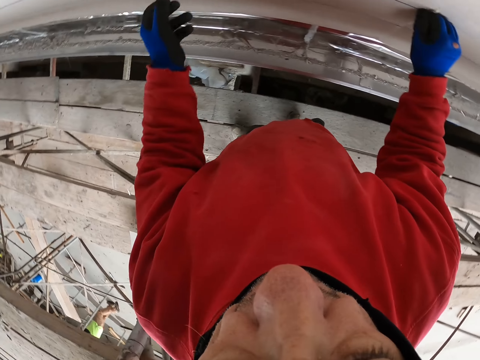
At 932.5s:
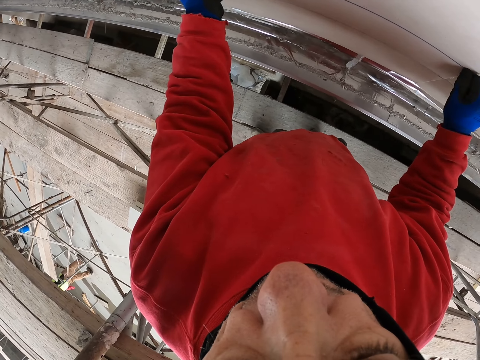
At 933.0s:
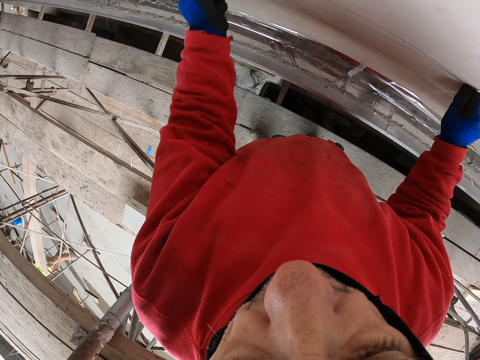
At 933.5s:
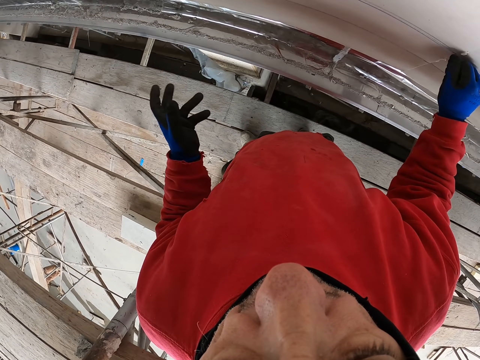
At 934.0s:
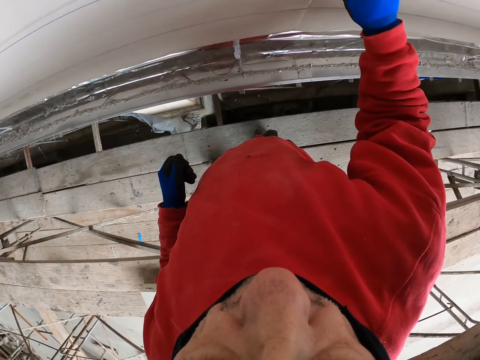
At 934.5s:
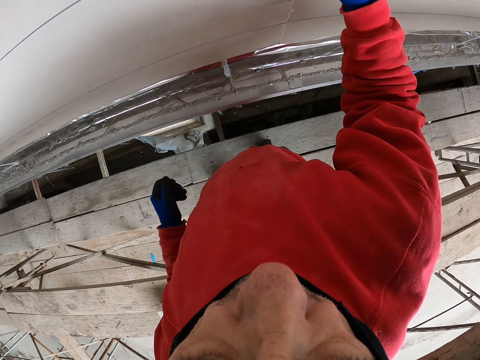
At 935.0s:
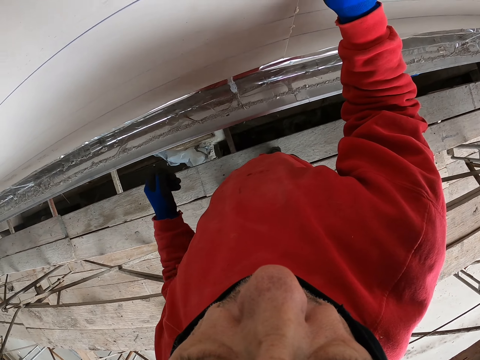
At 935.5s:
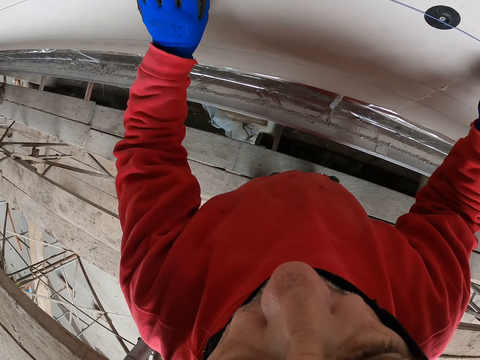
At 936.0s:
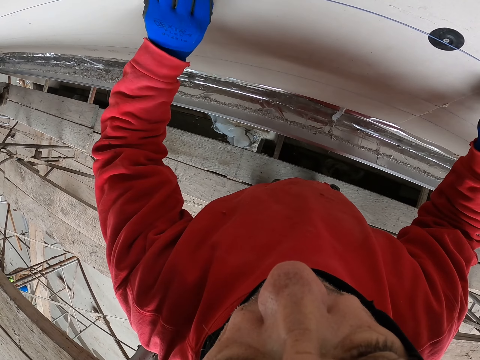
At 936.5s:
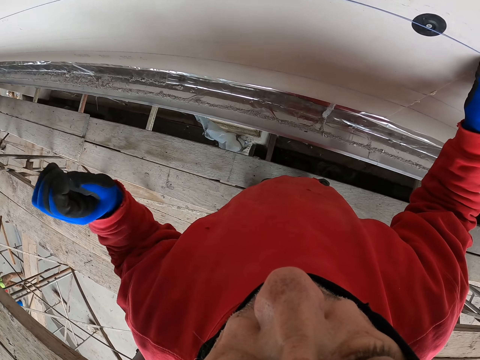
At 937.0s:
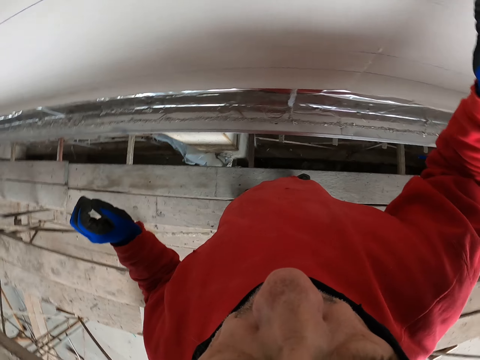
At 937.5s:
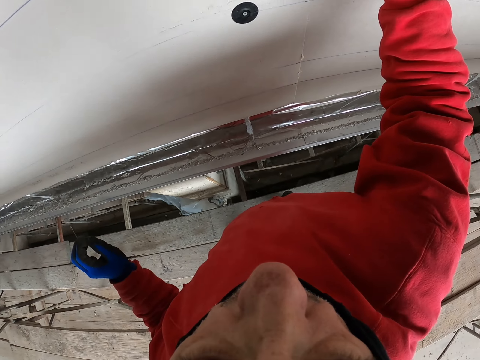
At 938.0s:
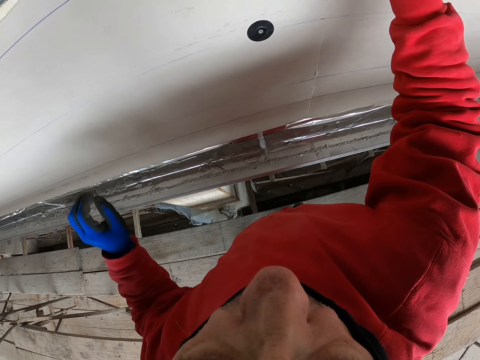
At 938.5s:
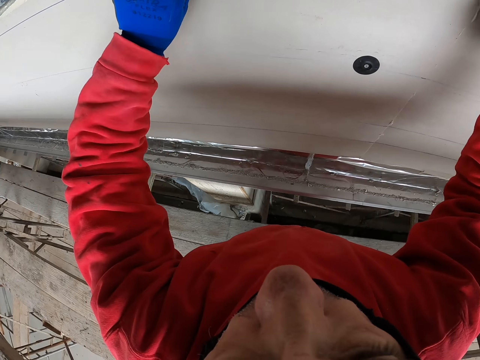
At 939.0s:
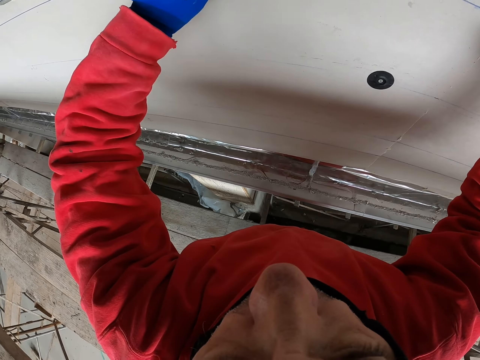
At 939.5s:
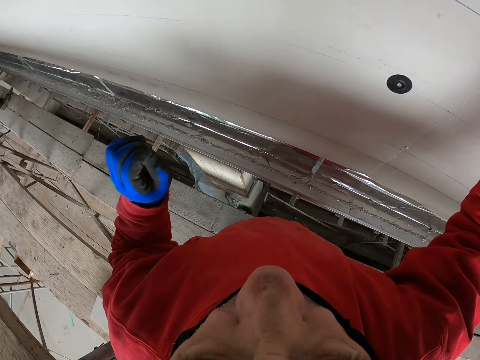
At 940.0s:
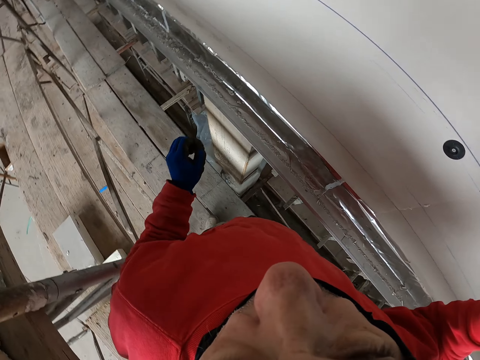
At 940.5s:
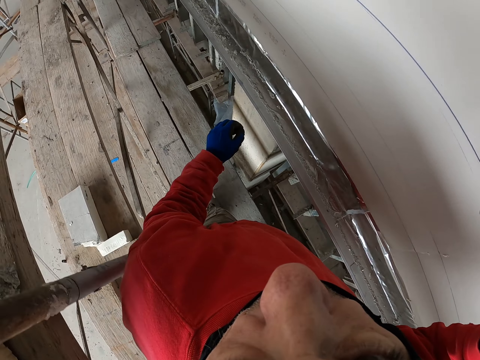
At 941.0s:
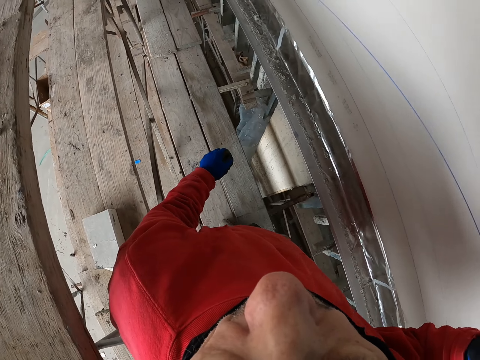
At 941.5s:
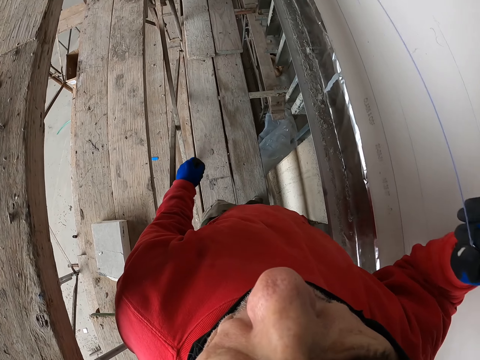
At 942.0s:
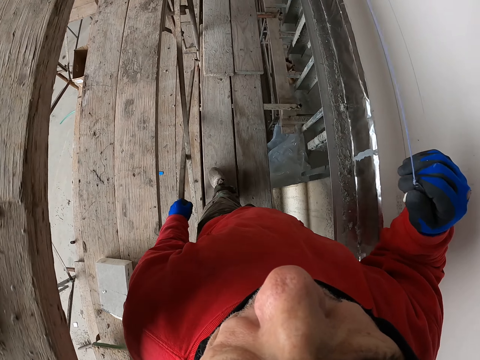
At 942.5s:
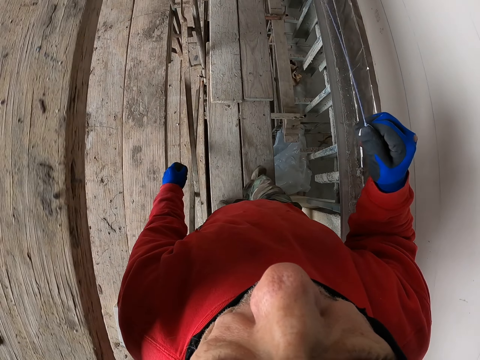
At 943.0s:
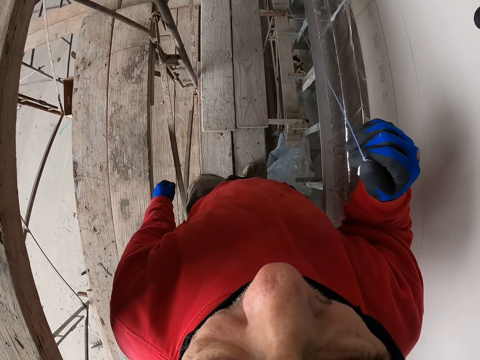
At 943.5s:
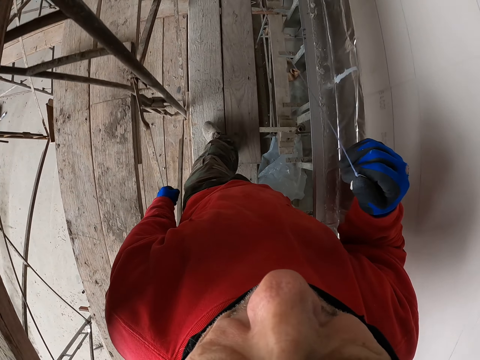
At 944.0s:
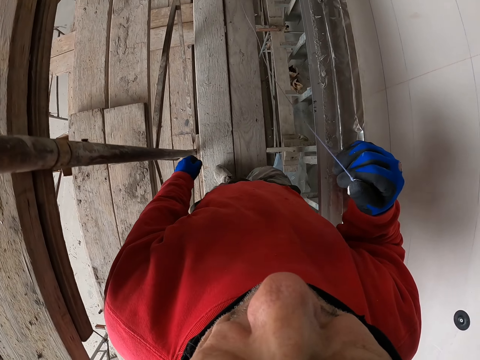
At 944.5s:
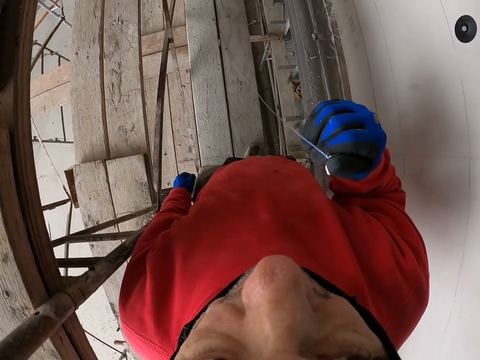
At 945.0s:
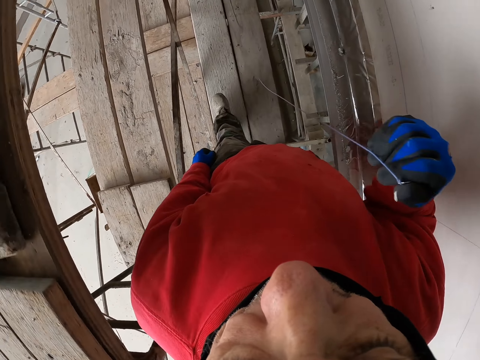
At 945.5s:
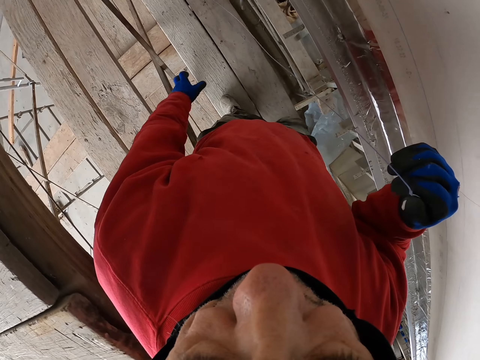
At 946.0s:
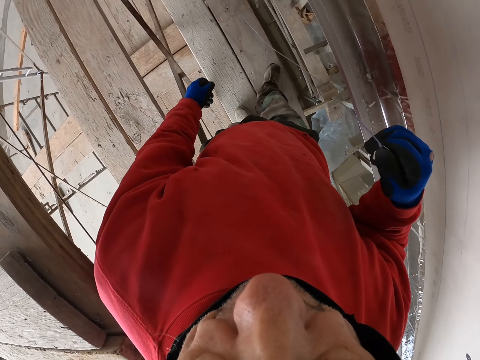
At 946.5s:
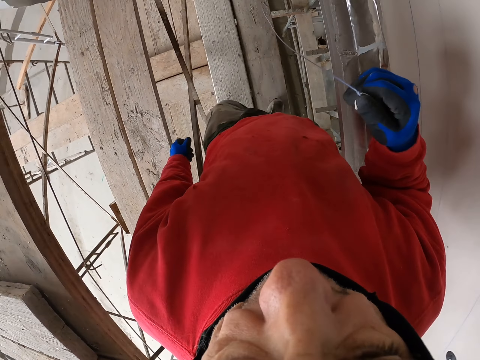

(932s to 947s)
The camera wearer moves the string on the wall. He marks on the wall. He puts down his hand. He walks a few steps.

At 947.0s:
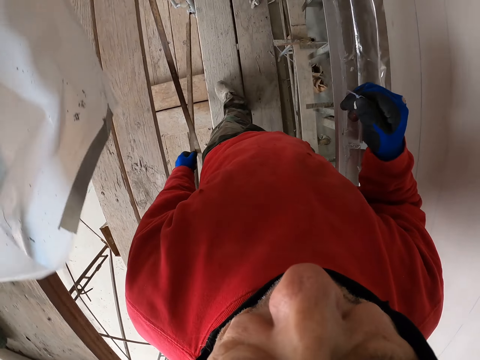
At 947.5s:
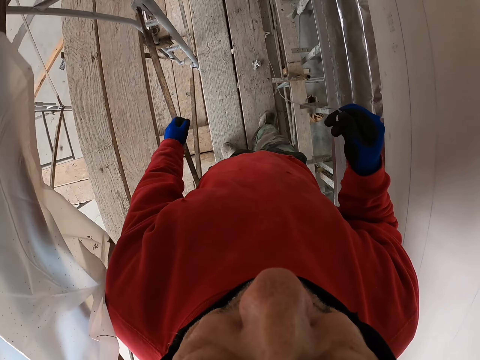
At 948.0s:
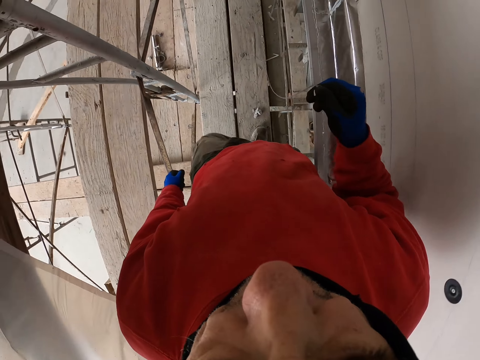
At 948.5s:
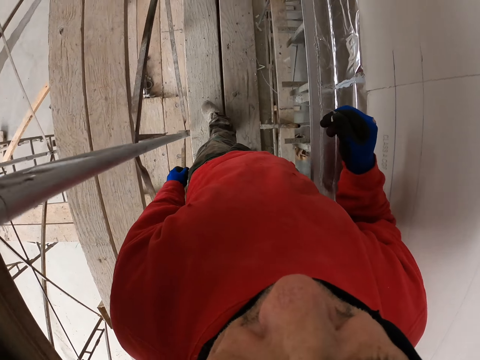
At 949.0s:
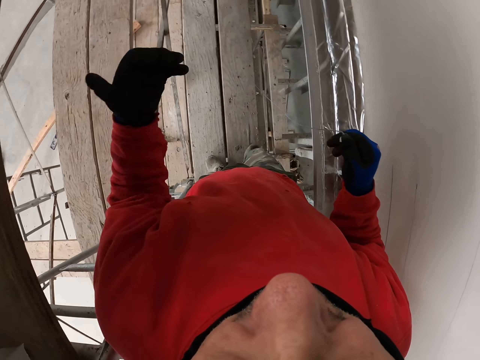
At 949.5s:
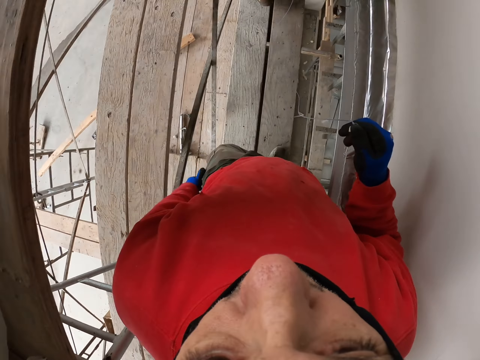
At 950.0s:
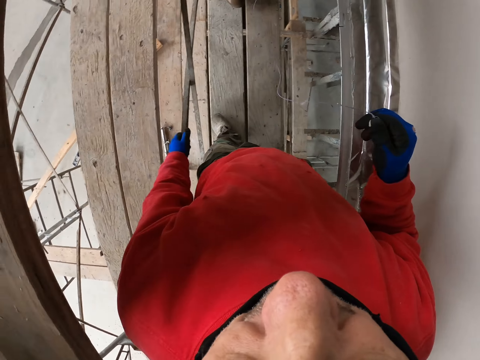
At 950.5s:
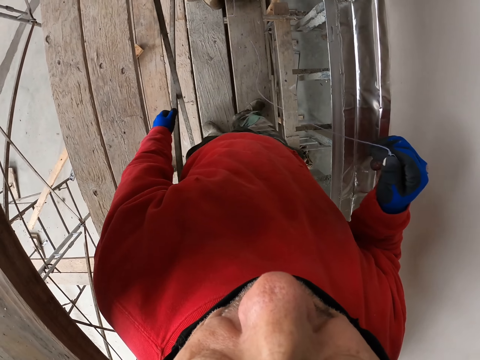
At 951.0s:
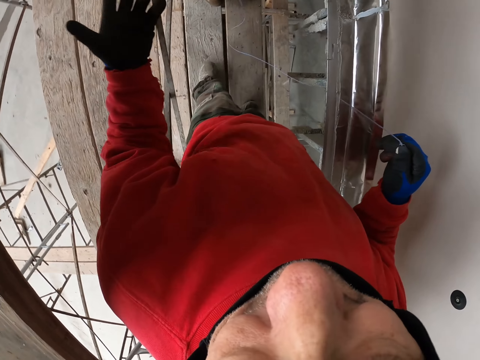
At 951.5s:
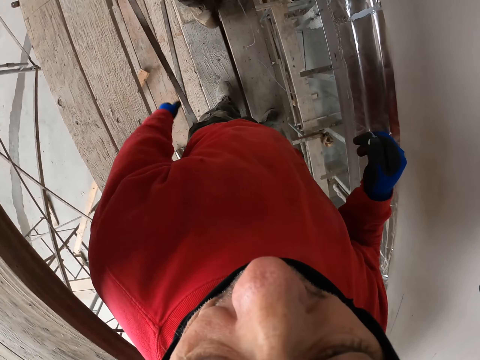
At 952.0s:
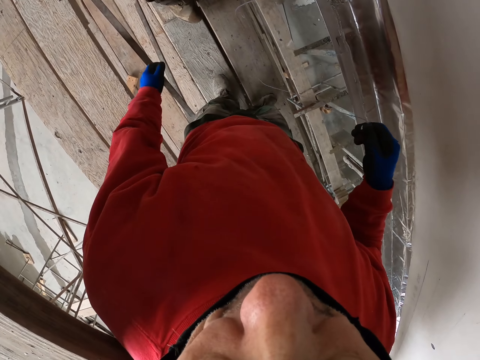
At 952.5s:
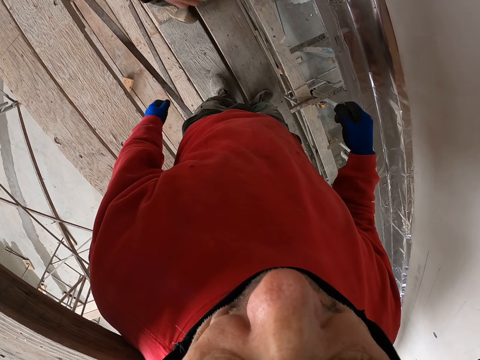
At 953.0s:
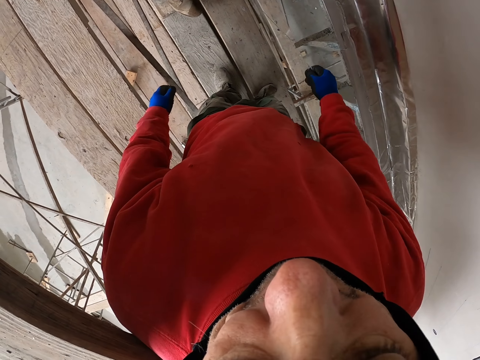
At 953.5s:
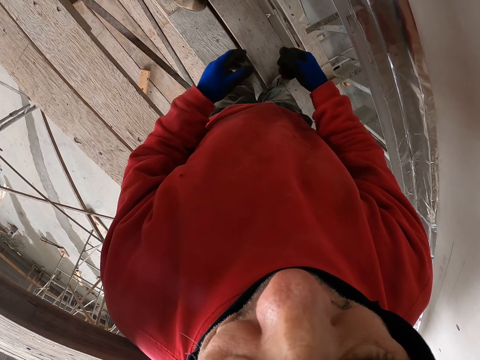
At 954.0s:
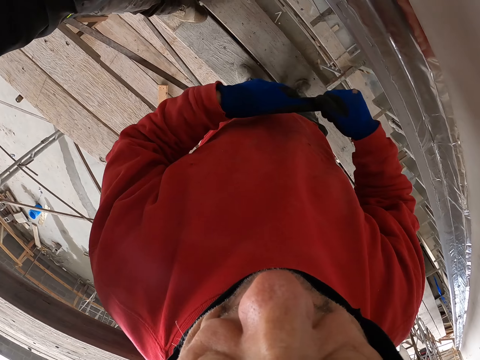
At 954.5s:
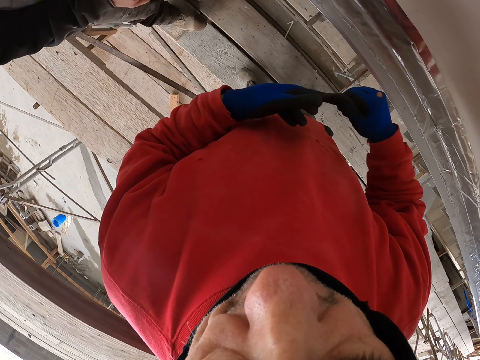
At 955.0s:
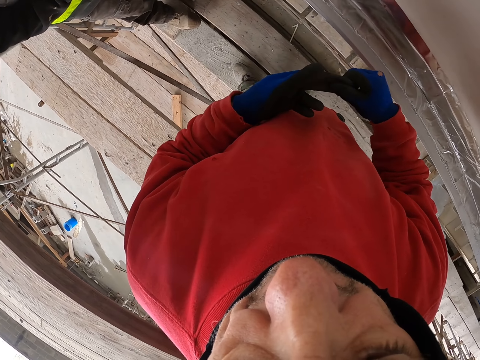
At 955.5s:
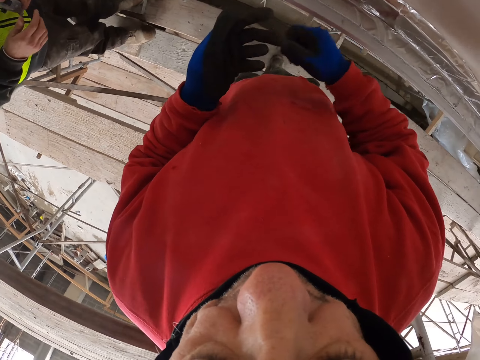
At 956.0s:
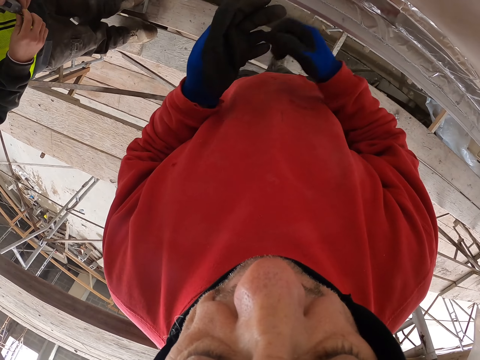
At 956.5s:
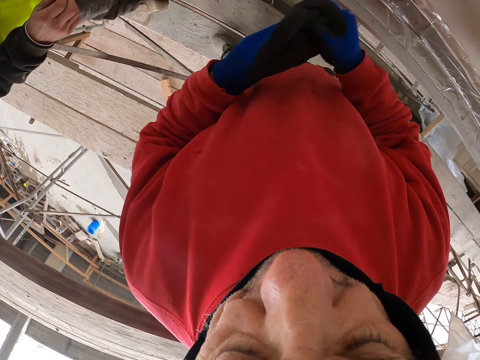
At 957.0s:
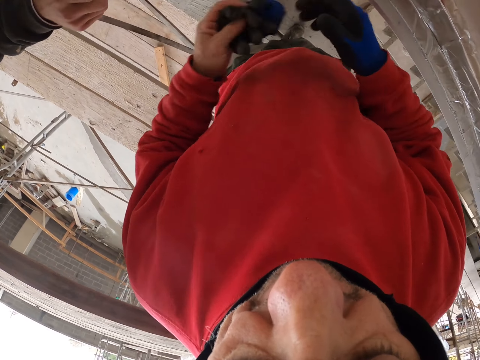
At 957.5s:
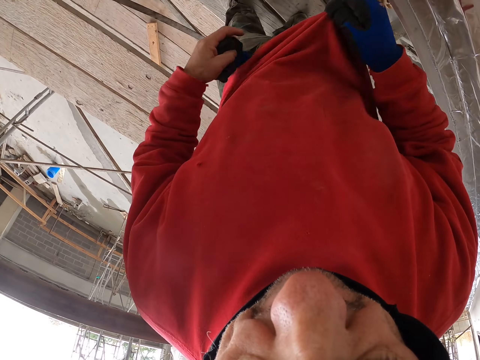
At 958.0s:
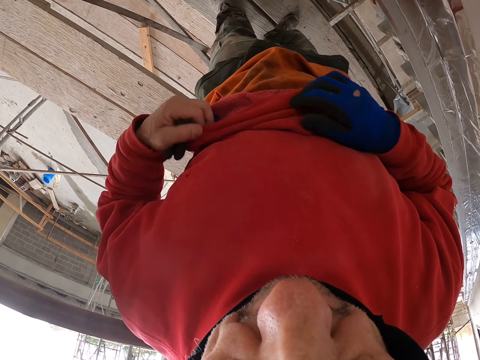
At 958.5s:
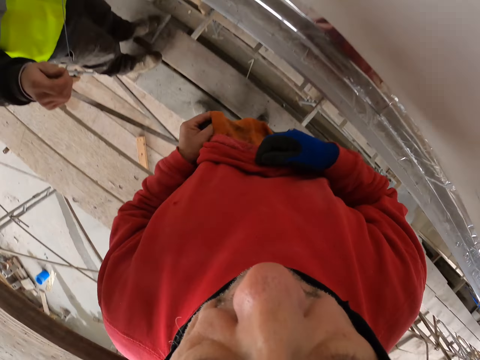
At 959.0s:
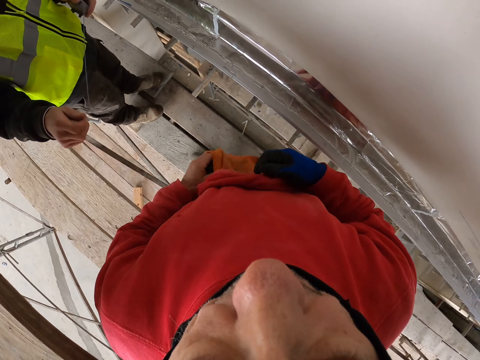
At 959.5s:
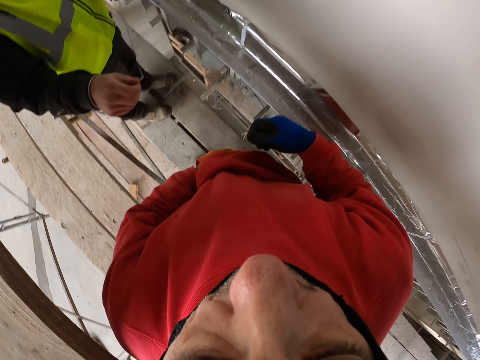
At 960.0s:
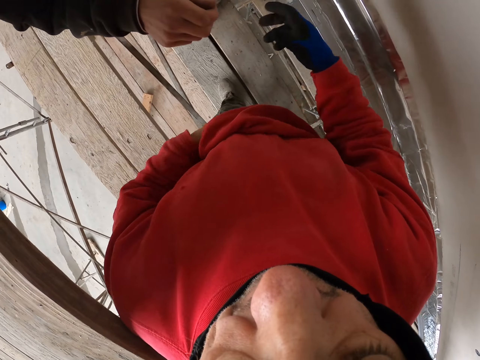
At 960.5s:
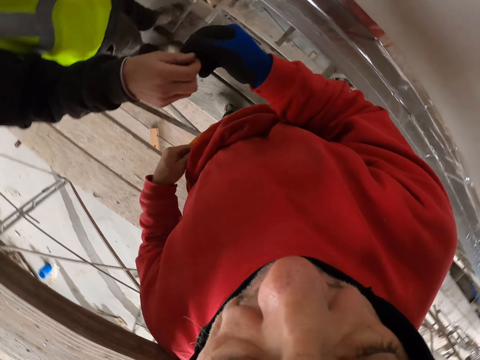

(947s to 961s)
The camera wearer moves his hand. He removes his gloves. He lifts up his sweater. He puts the glove in the pocket.
